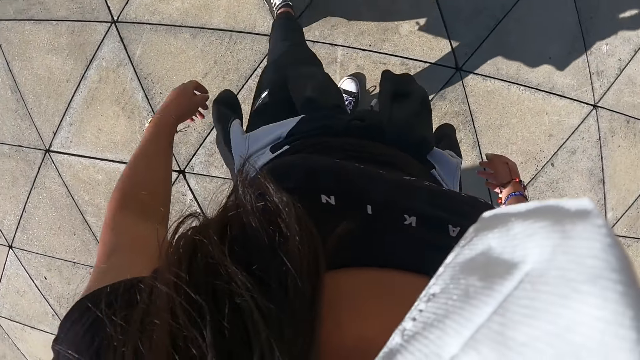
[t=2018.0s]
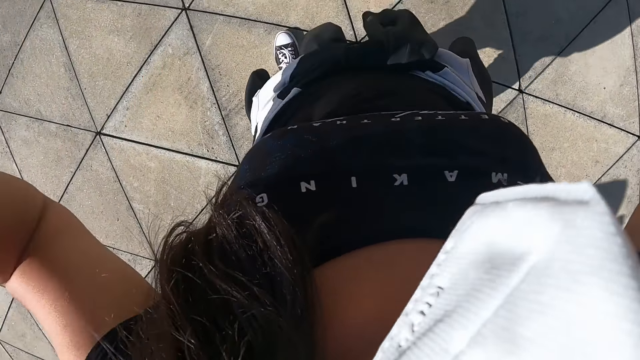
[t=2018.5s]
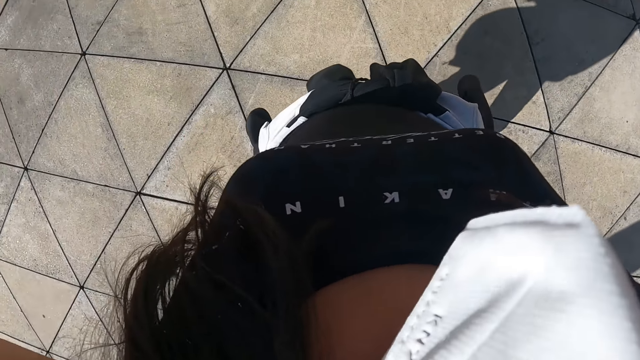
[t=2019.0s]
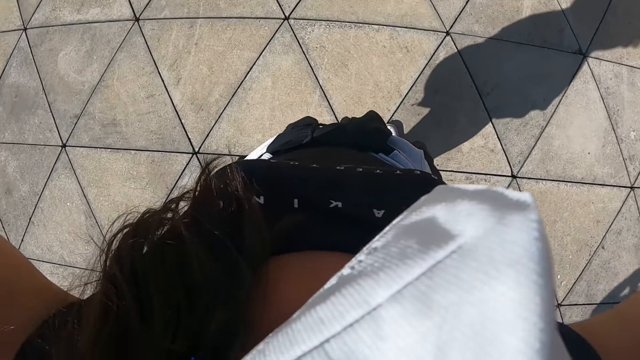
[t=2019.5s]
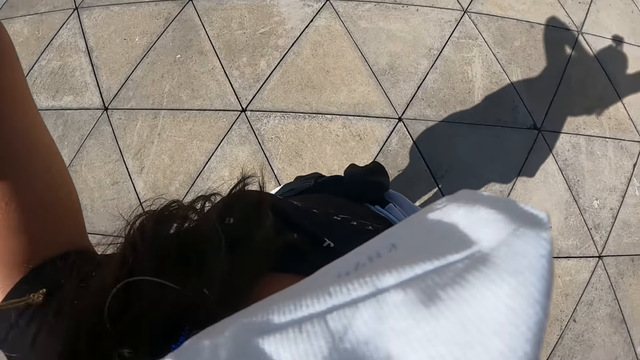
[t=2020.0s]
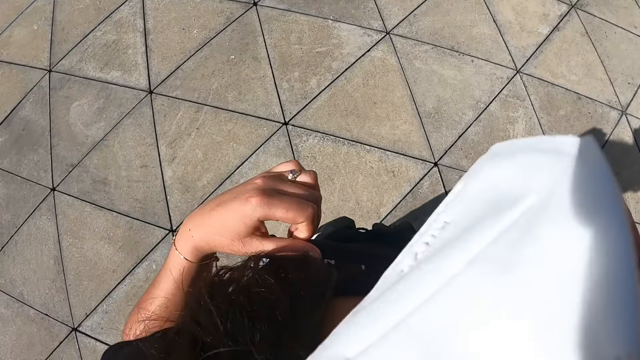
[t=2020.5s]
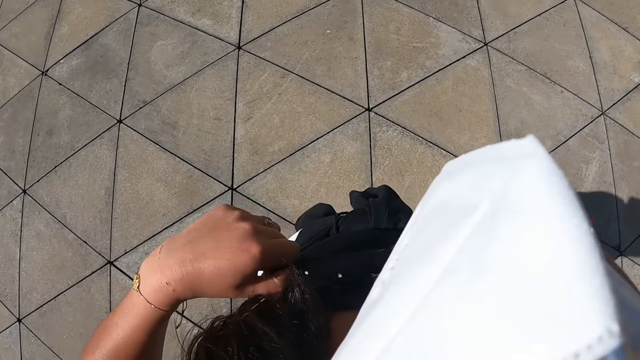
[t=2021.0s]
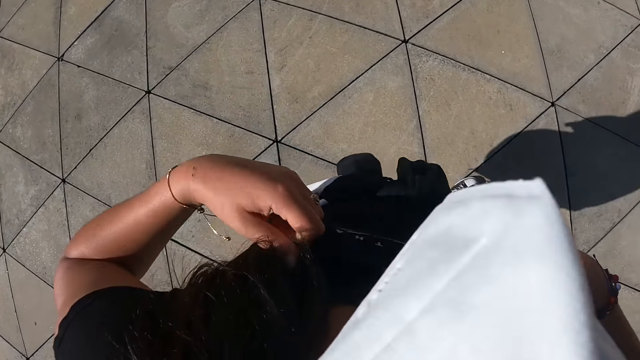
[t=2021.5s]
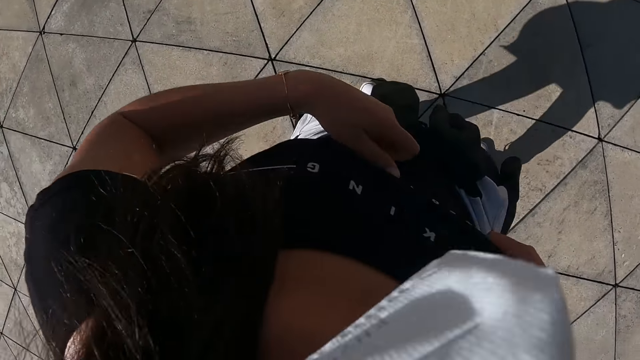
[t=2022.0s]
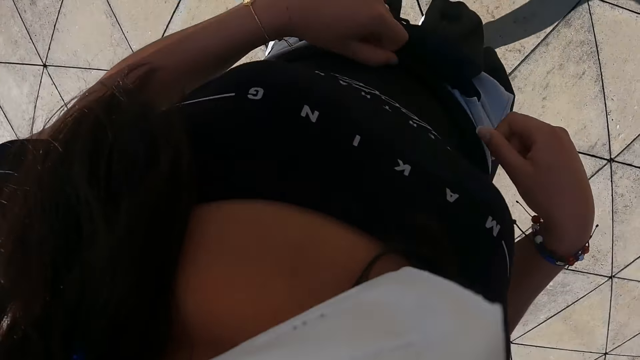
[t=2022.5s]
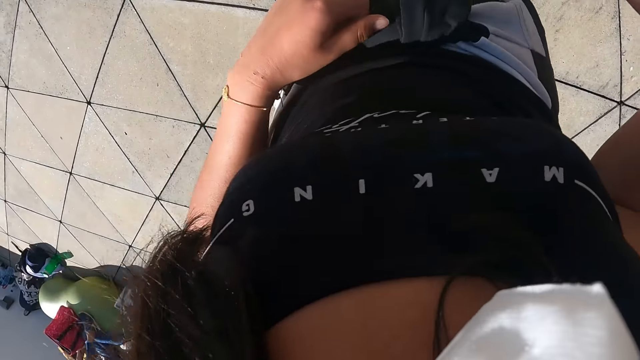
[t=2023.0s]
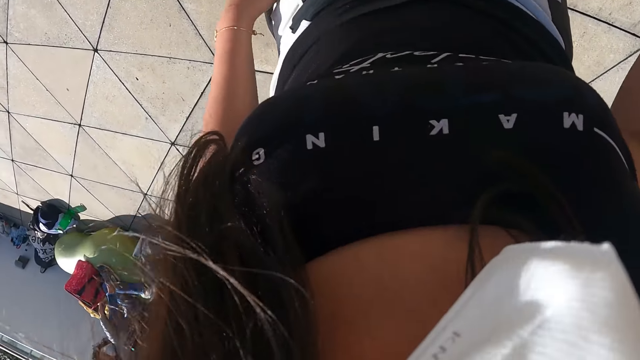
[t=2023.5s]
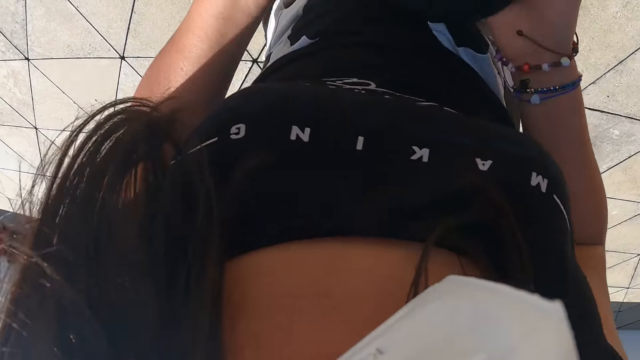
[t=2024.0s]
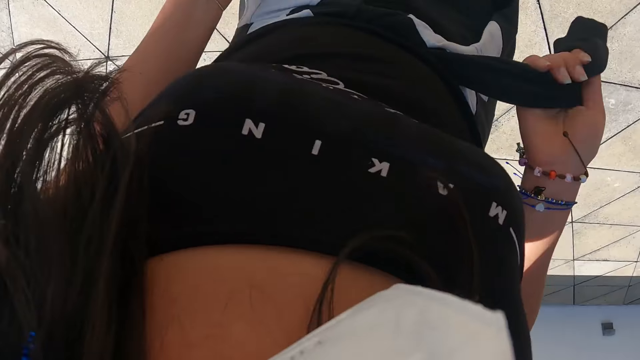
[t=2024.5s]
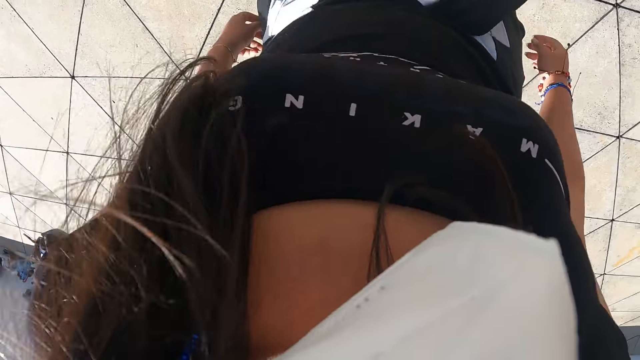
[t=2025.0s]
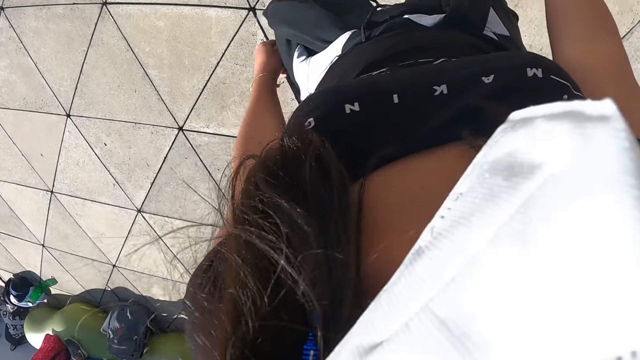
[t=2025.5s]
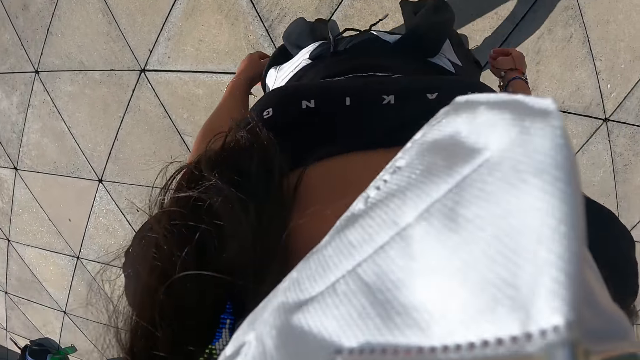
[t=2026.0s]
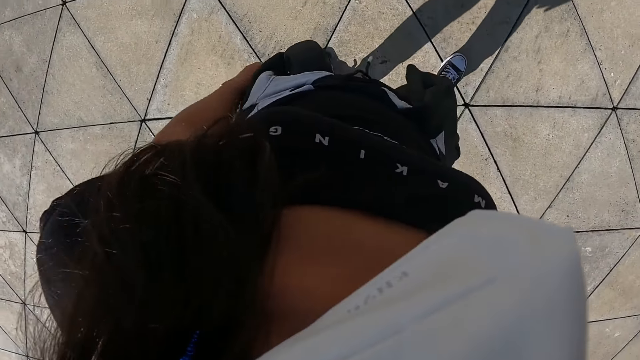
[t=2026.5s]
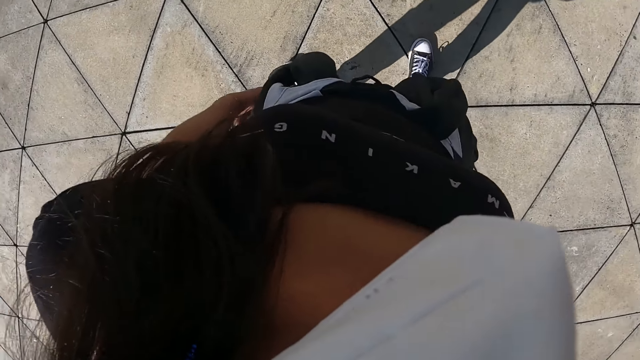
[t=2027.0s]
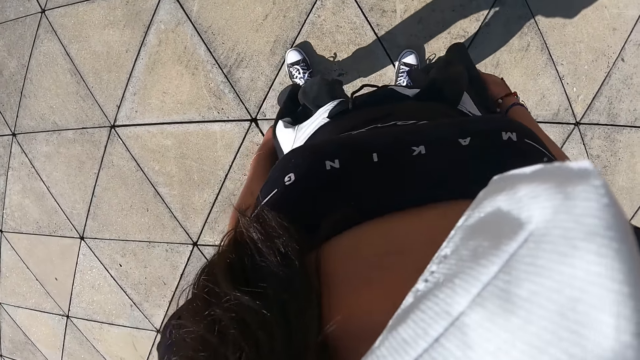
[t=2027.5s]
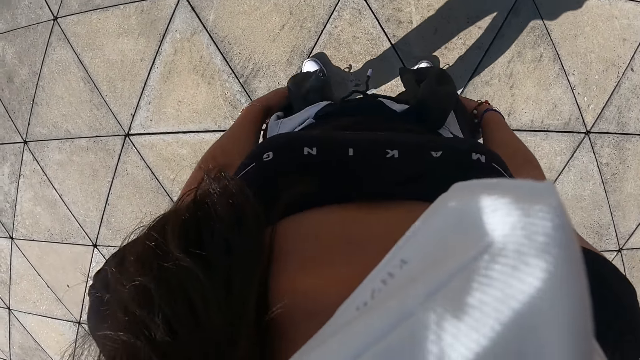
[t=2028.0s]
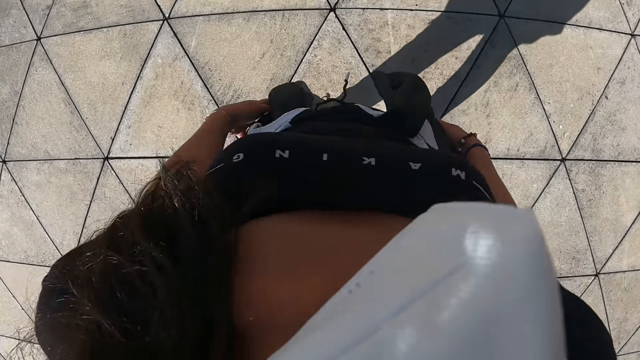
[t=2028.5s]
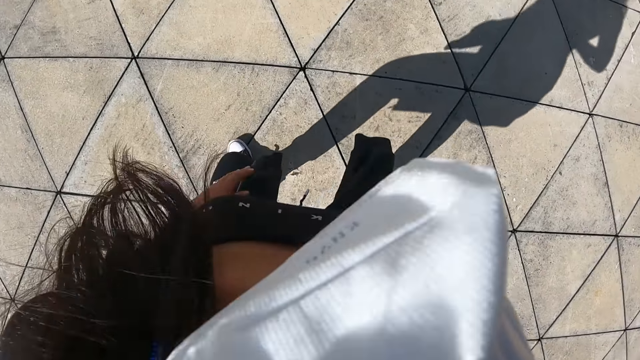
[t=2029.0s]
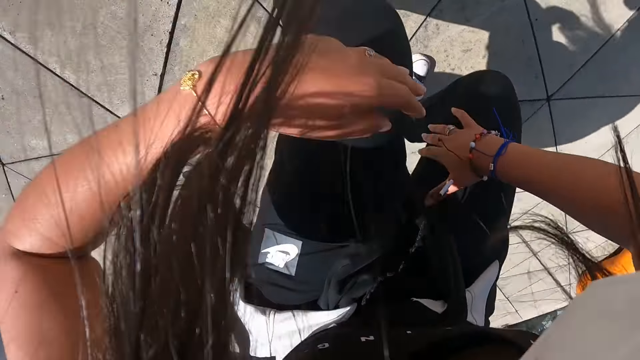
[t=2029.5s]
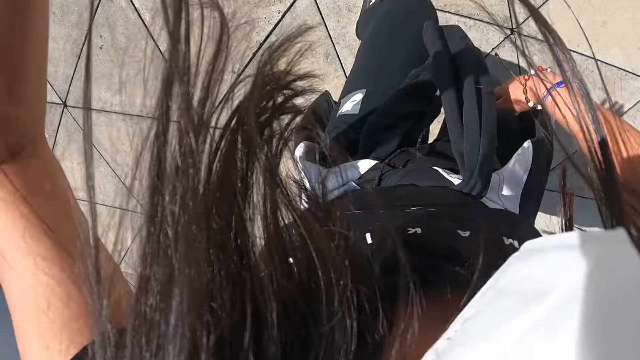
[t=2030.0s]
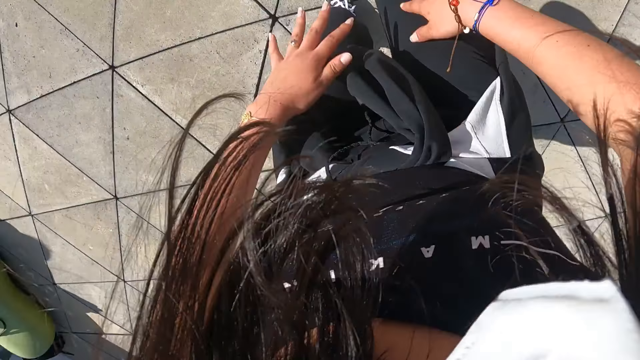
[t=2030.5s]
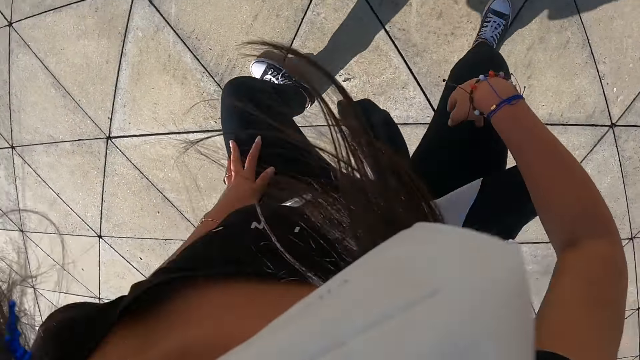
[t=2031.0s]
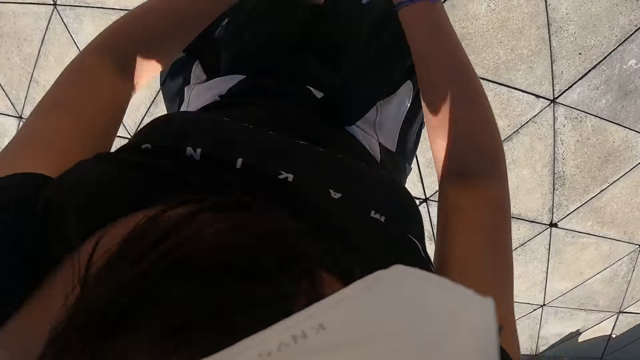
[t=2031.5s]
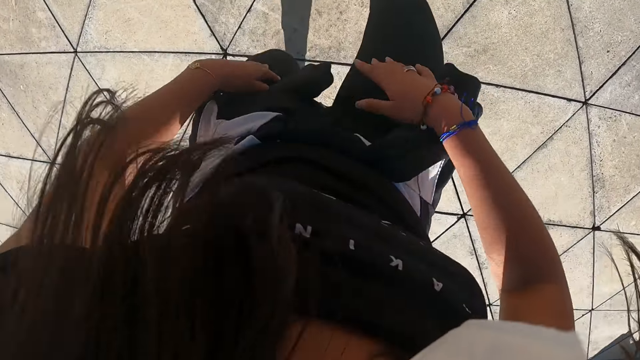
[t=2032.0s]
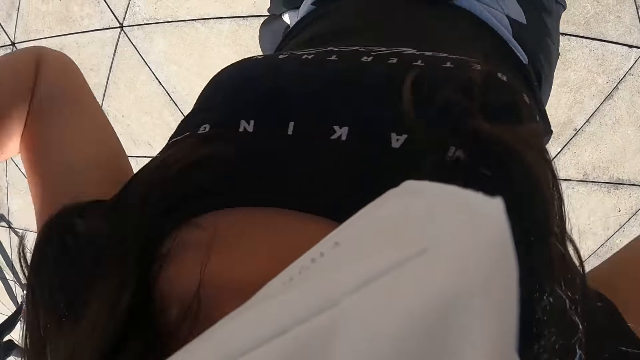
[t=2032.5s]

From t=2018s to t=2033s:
The camera wearer pauses. She adjusts her cloth with both hands. She tightens the cloth around her waist with both hands. She dances. She exercises in the field.

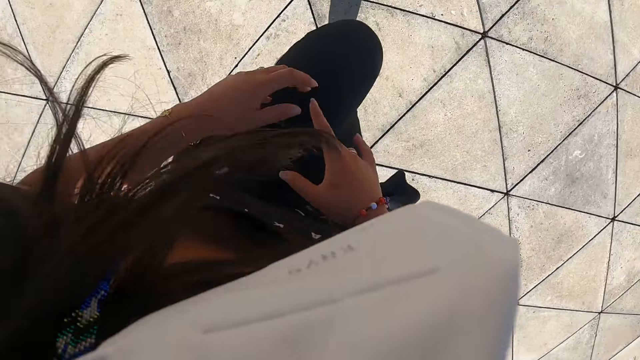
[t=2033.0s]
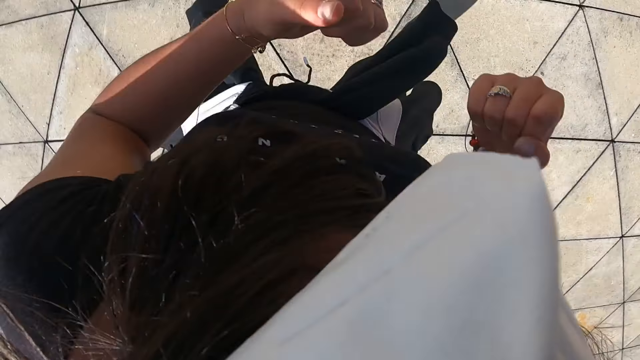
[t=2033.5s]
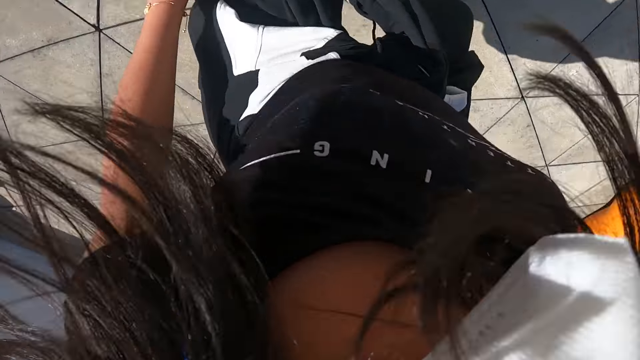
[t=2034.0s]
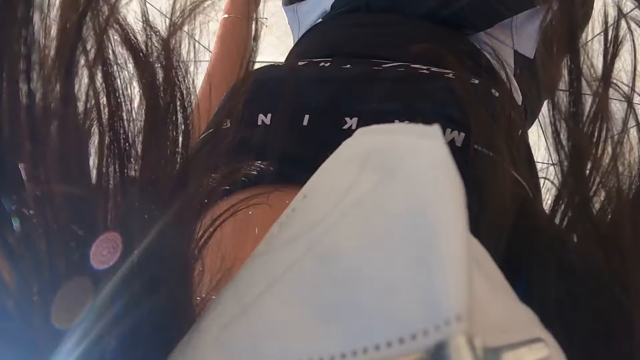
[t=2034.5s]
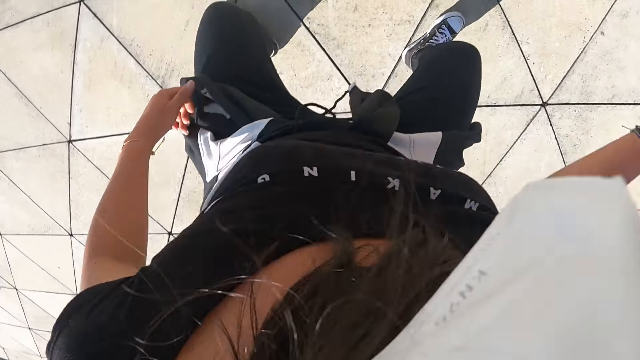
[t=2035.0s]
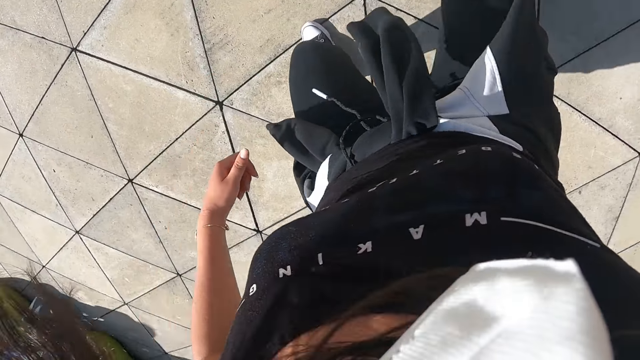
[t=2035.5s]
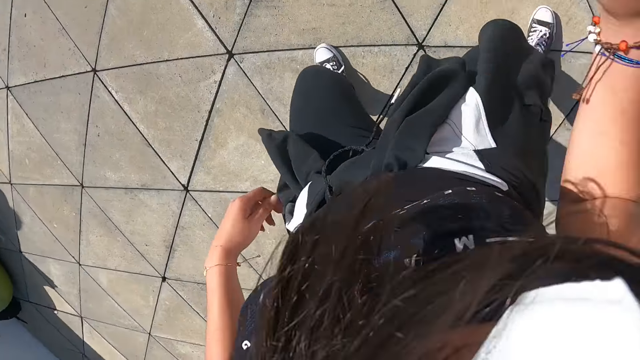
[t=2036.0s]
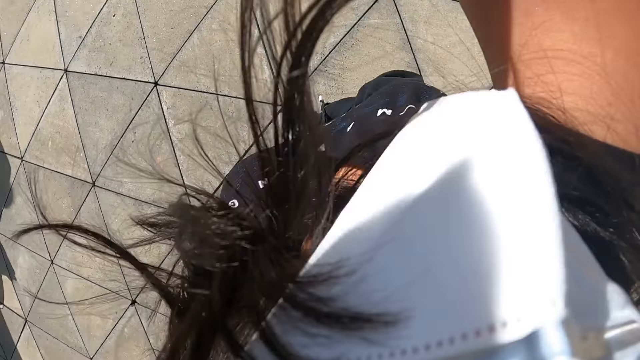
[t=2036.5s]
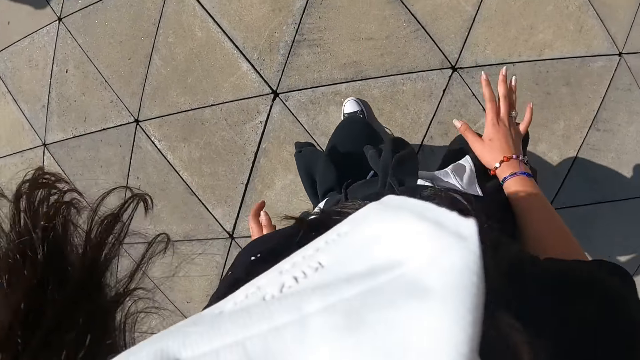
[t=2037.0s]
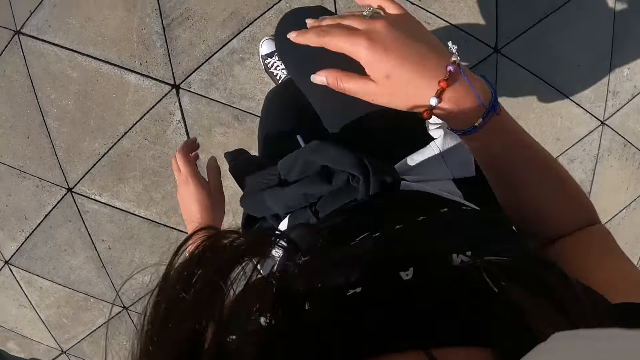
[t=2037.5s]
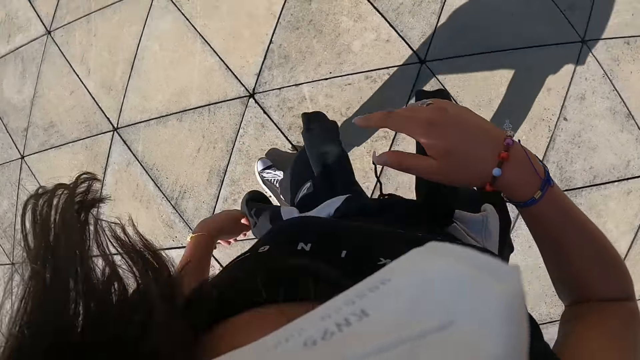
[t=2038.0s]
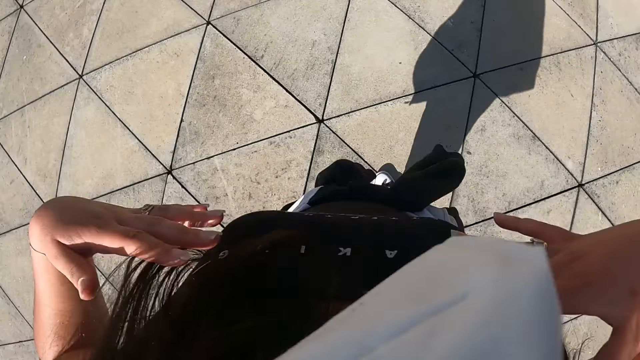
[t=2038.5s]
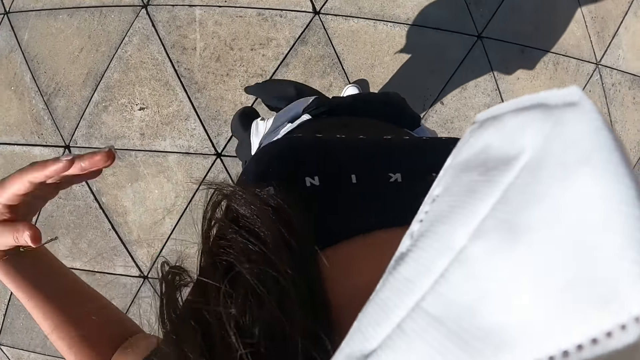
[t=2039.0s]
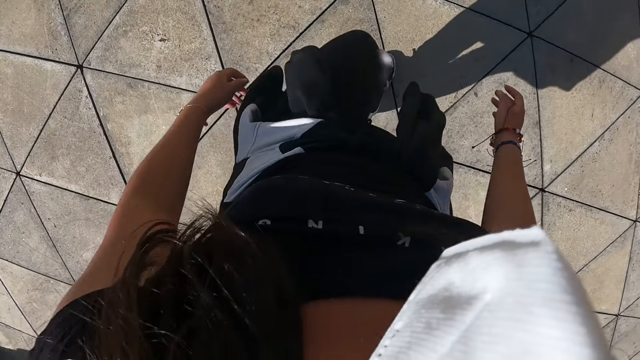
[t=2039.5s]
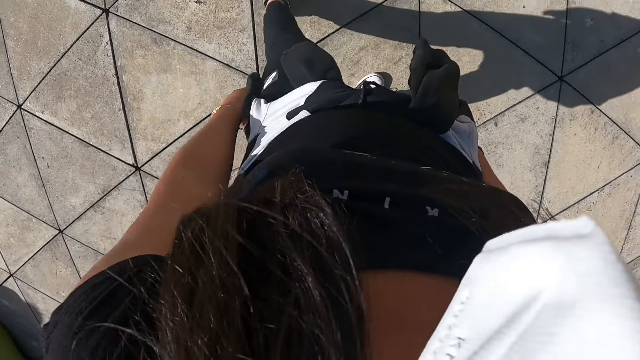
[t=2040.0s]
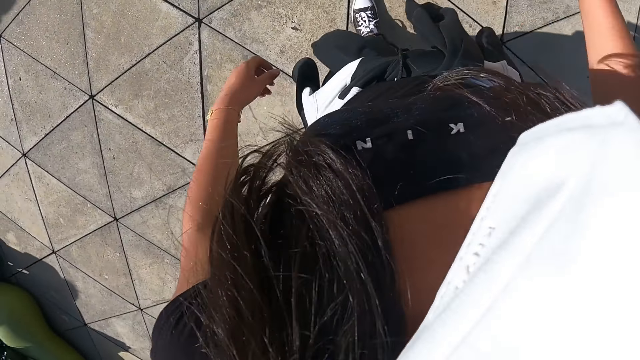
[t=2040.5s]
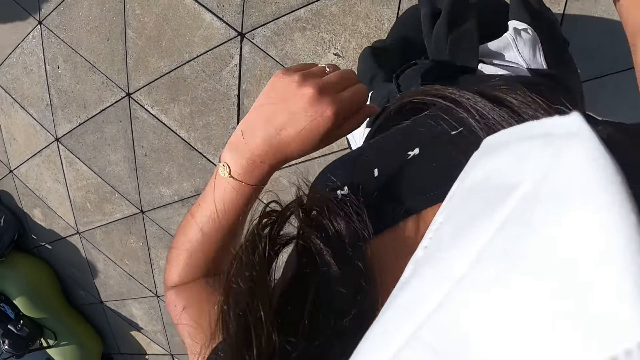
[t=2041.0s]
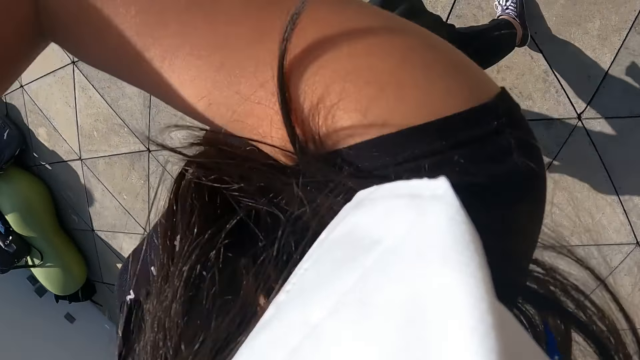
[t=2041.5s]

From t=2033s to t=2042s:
The camera wearer pauses.
